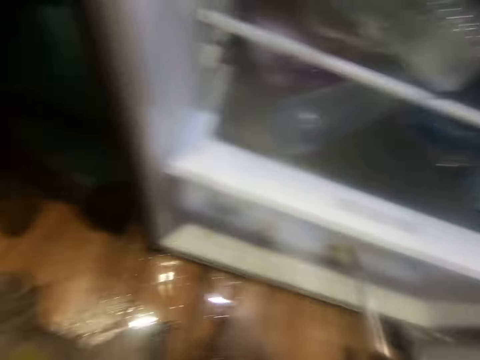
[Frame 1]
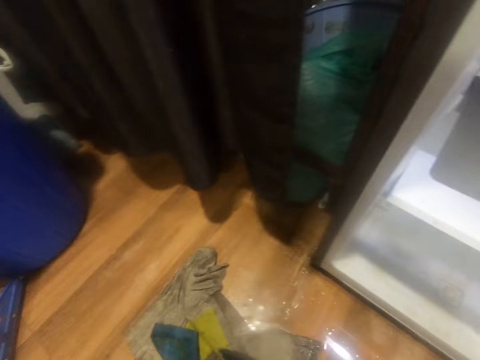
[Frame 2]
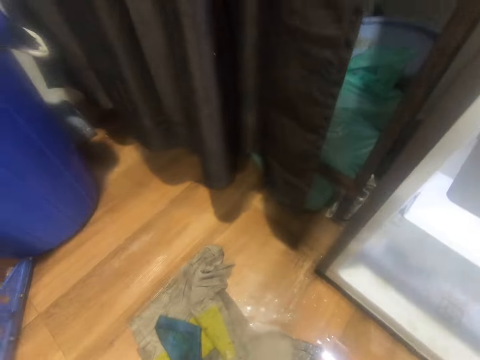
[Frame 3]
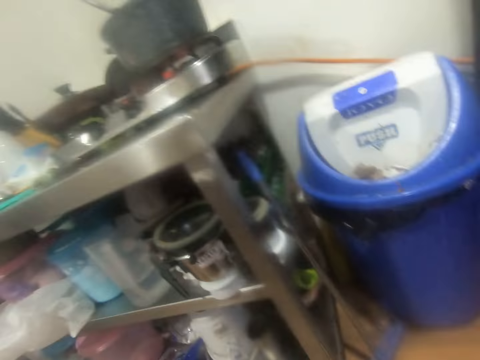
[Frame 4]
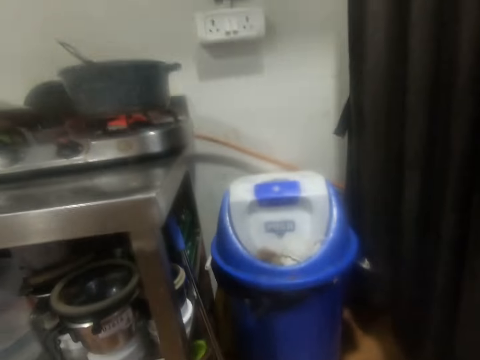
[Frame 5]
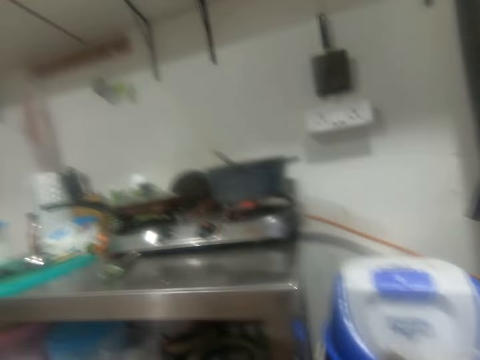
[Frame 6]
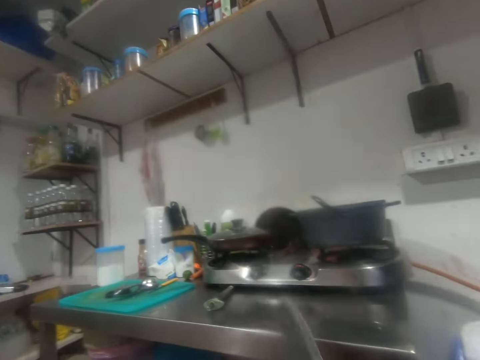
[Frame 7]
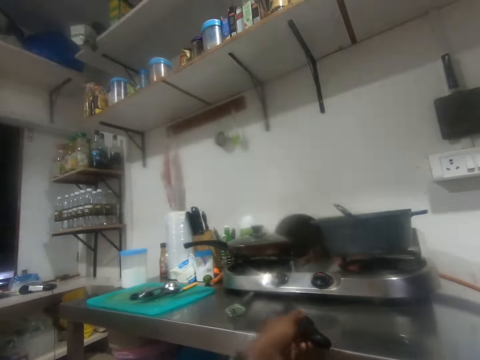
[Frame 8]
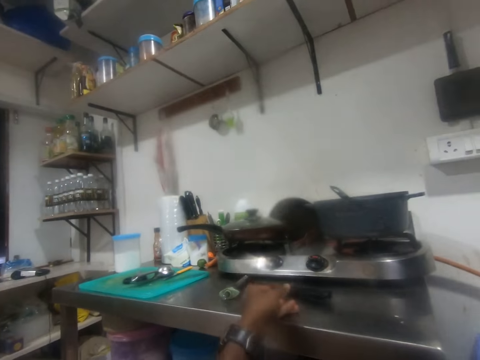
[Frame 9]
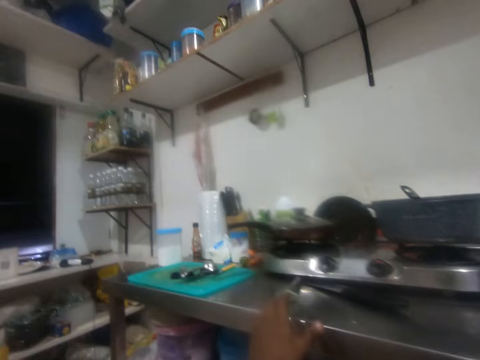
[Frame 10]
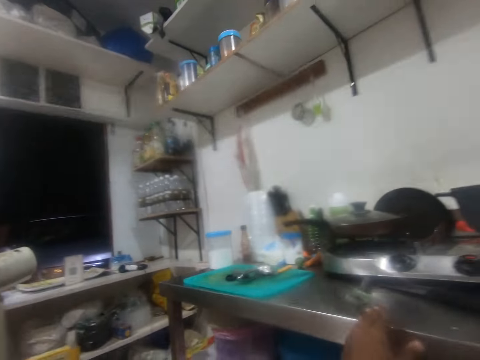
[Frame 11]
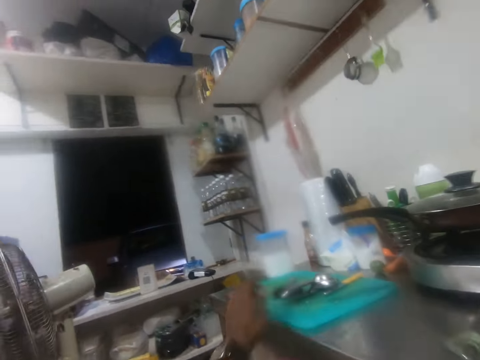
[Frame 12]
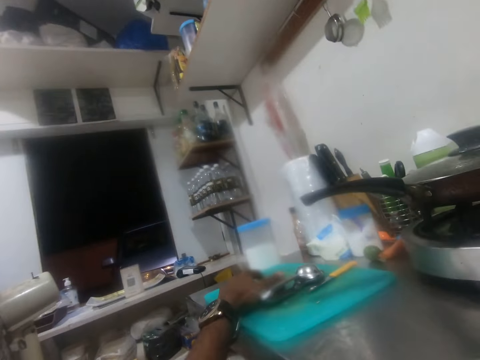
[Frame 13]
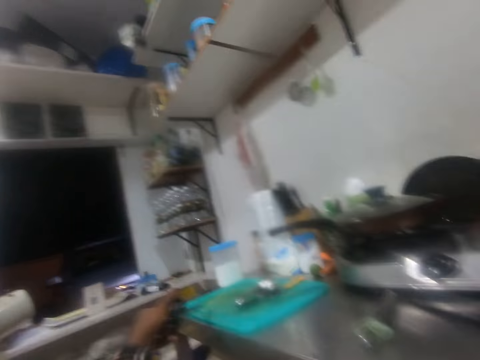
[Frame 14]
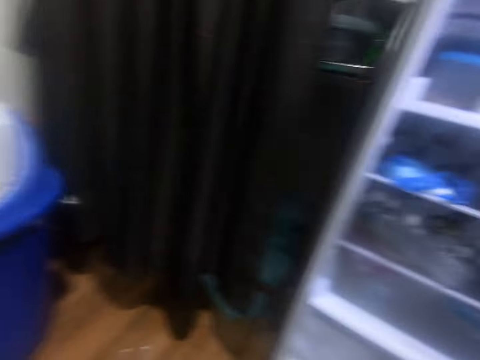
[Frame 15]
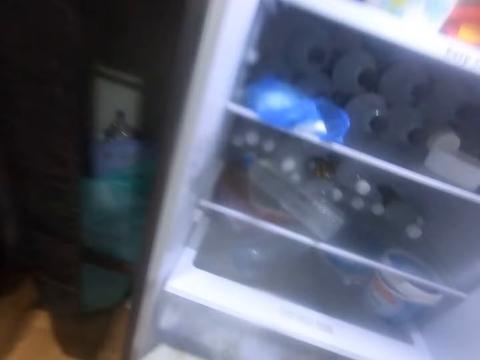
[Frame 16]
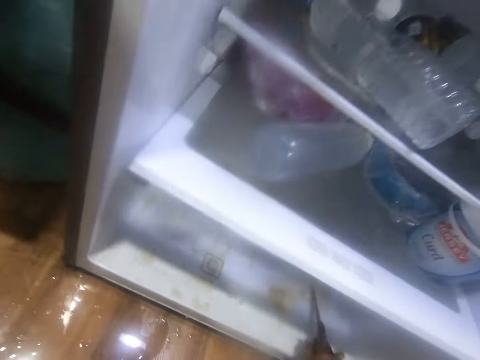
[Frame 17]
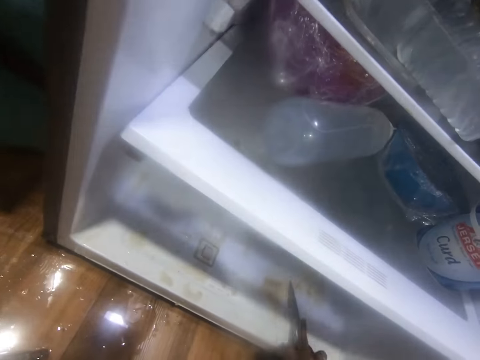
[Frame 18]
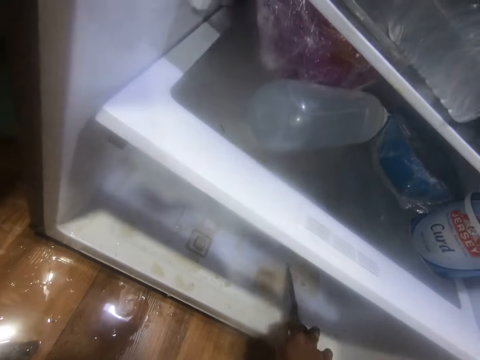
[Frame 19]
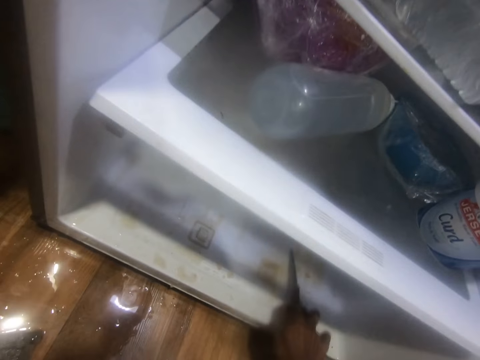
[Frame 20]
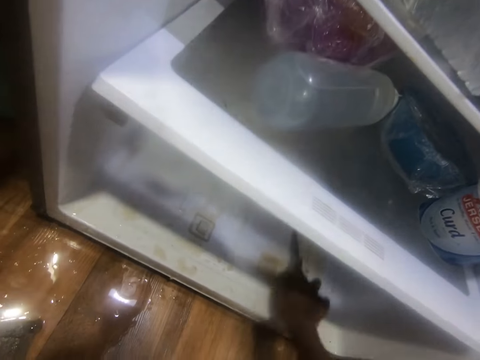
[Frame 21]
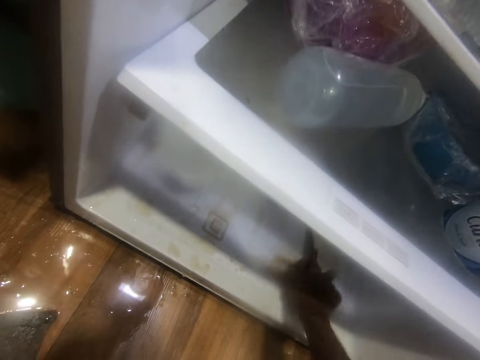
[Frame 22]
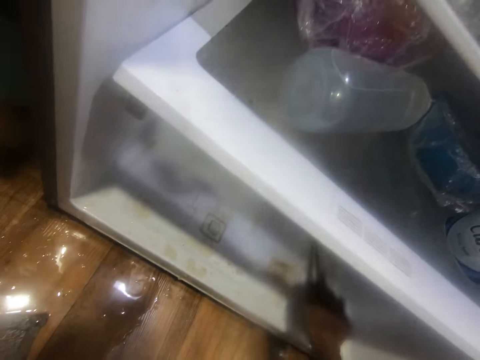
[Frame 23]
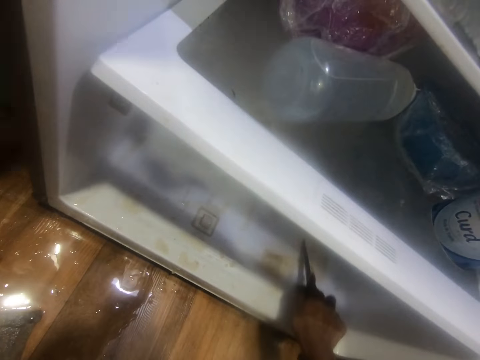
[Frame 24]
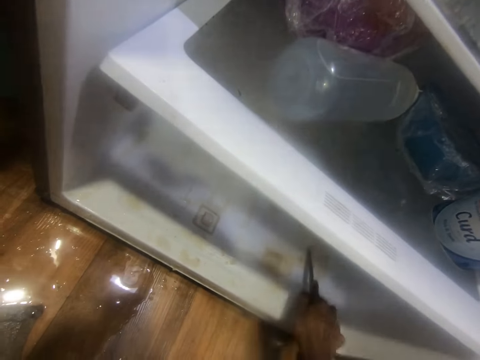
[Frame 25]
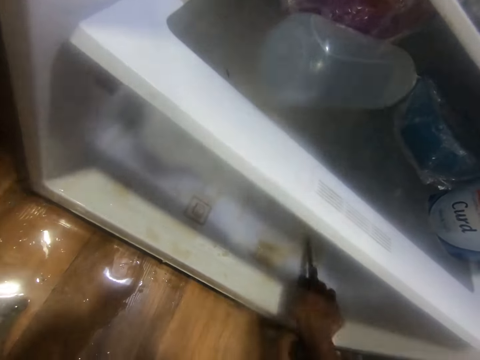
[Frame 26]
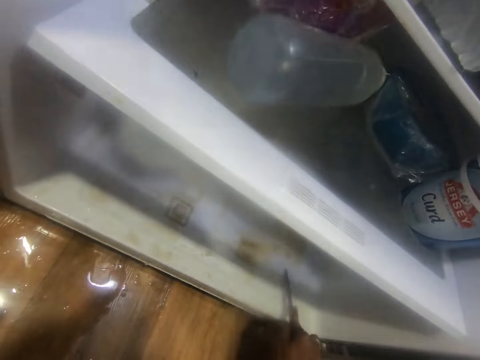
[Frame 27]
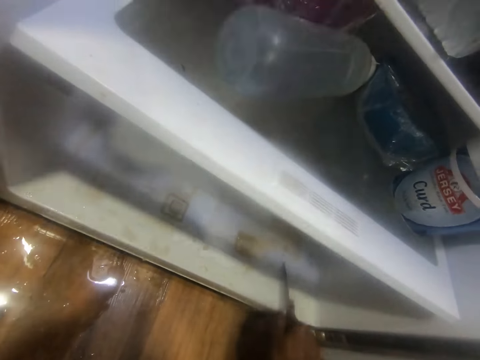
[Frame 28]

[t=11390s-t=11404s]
The camera wearer drops the knife on the kitchen counter with his left hand. He picks up a pair of scissors or a knife from the chopping board on the kitchen counter with his left hand. He removes dried food debris from the floor of the fridge with the pair of scissors in his right hand.

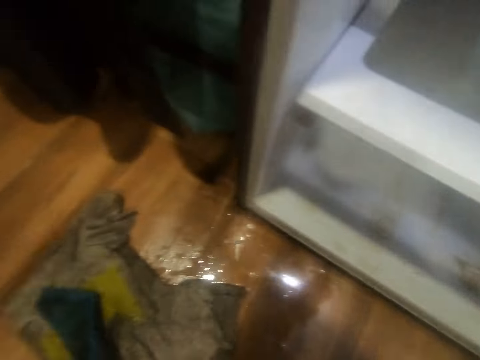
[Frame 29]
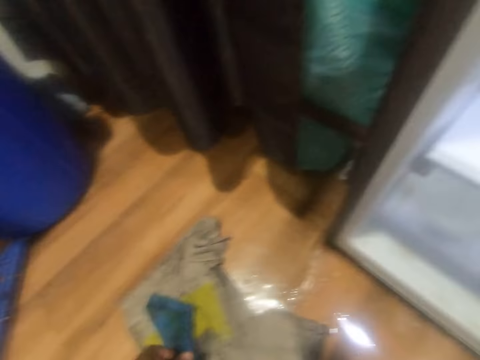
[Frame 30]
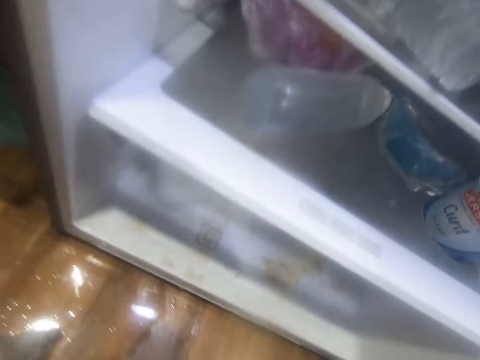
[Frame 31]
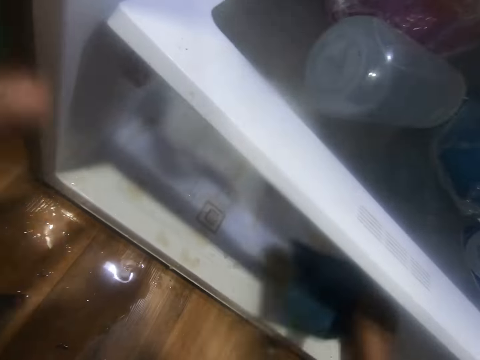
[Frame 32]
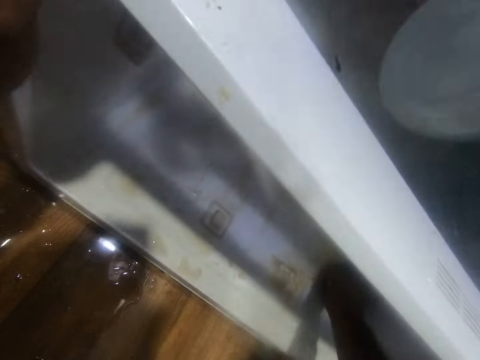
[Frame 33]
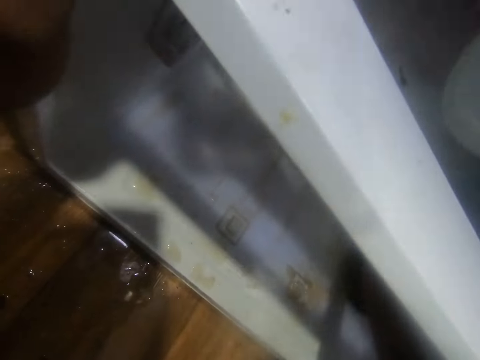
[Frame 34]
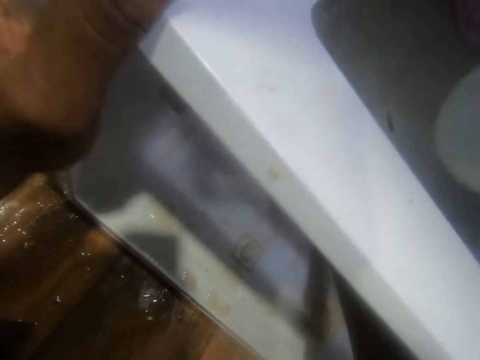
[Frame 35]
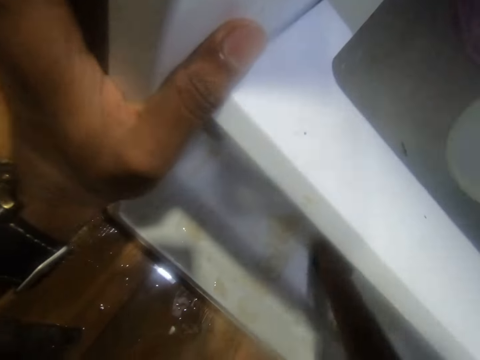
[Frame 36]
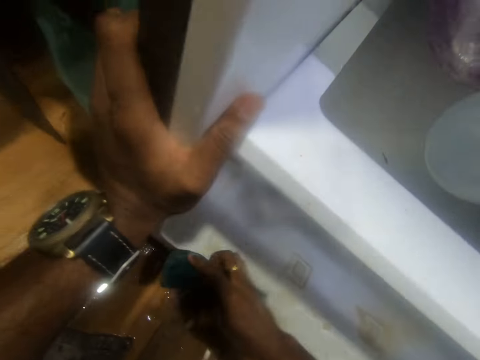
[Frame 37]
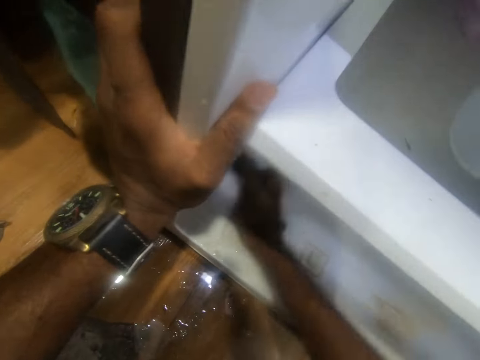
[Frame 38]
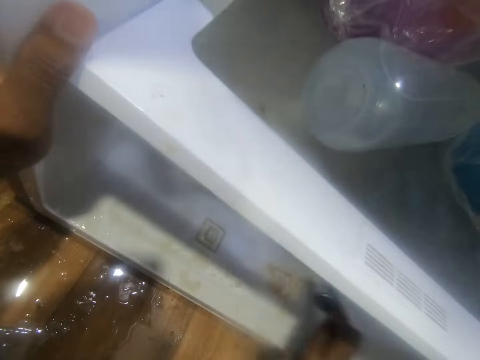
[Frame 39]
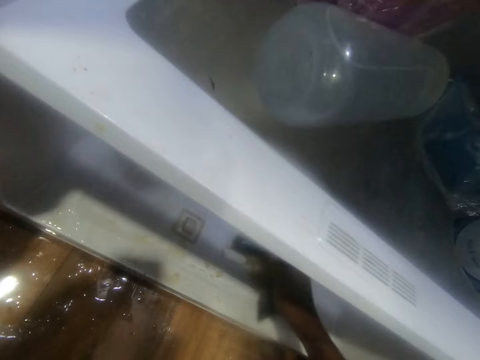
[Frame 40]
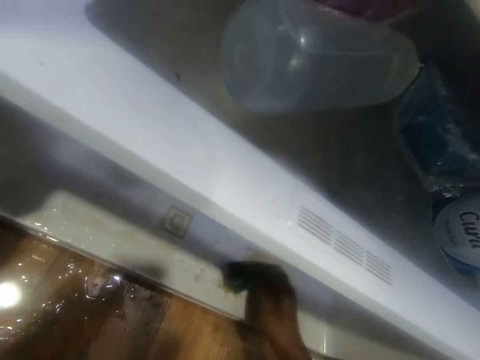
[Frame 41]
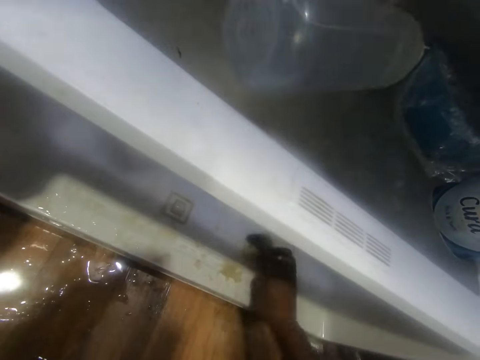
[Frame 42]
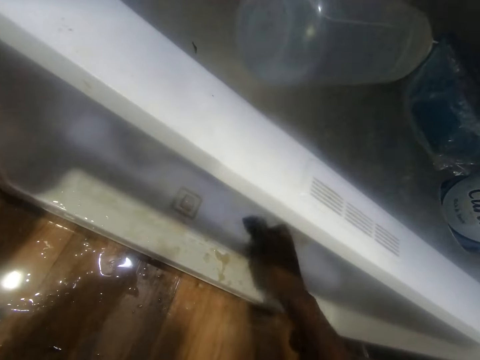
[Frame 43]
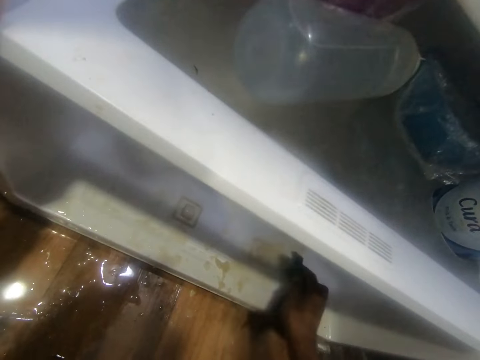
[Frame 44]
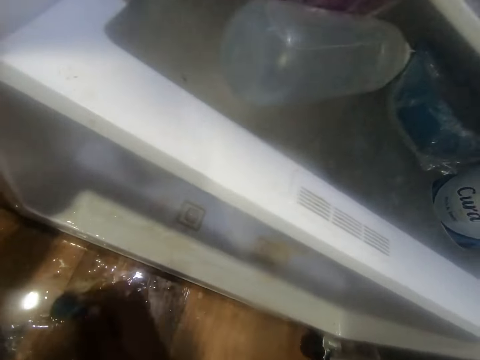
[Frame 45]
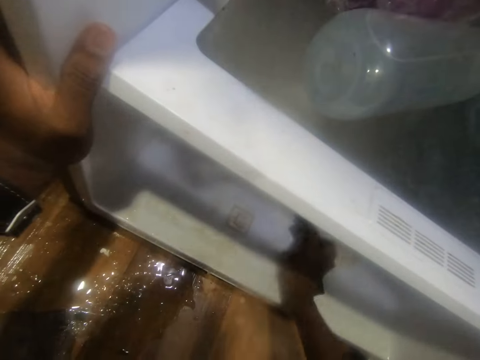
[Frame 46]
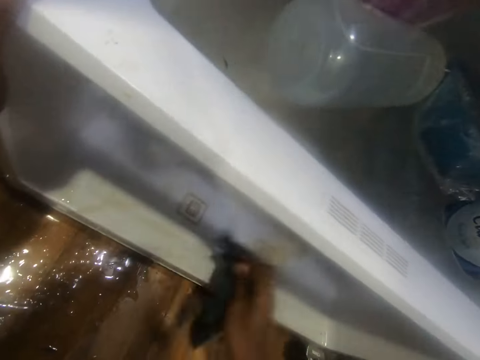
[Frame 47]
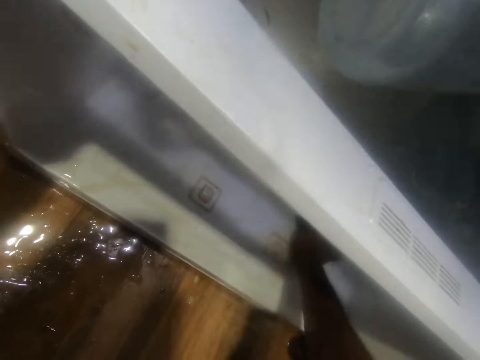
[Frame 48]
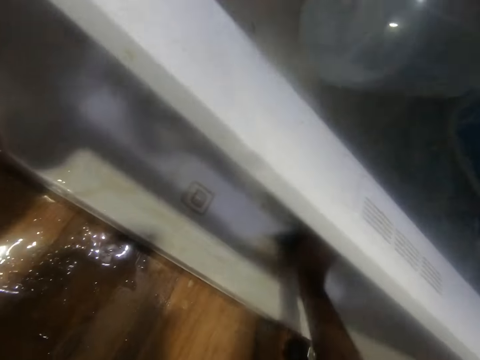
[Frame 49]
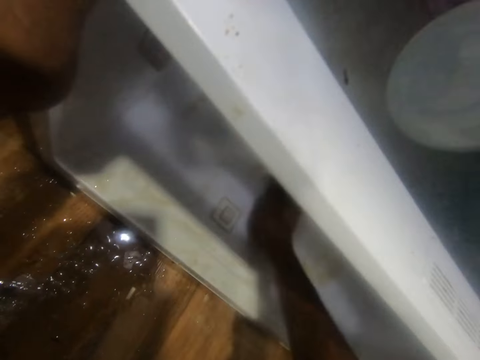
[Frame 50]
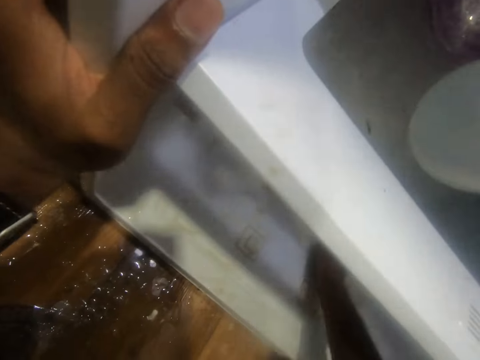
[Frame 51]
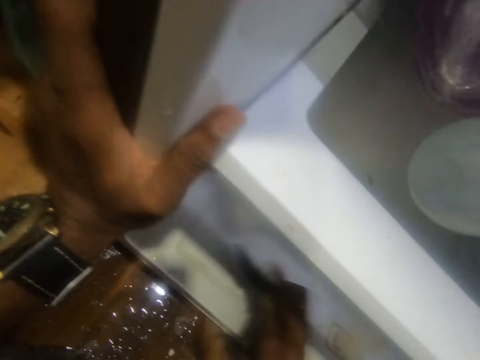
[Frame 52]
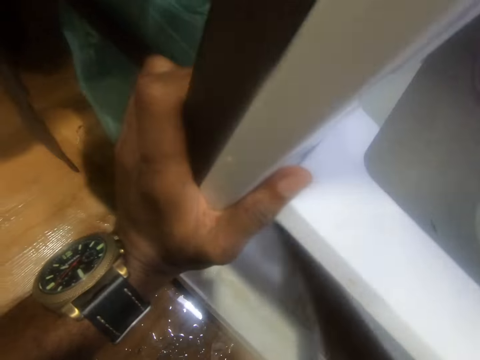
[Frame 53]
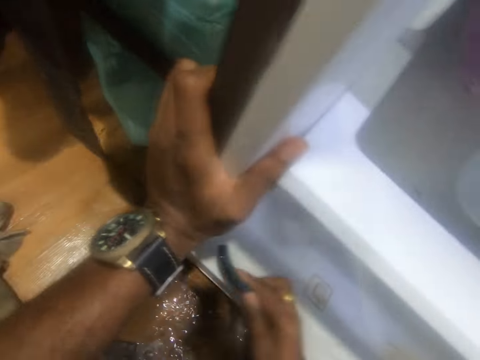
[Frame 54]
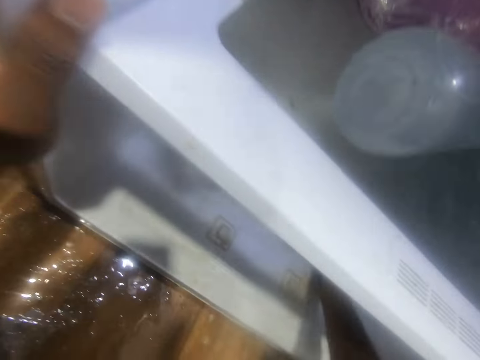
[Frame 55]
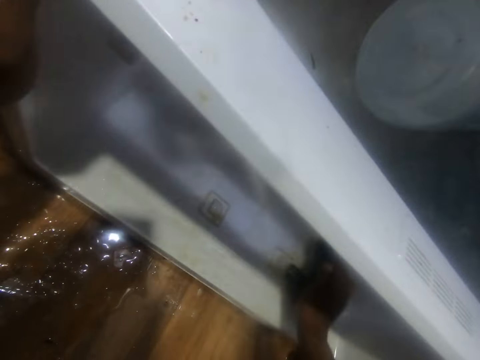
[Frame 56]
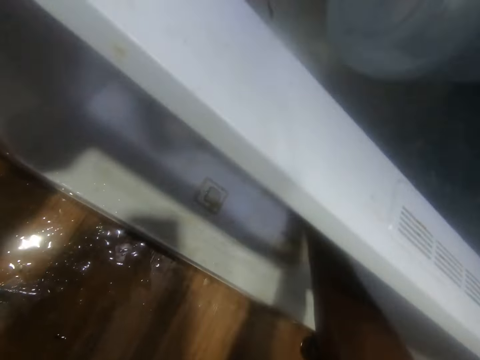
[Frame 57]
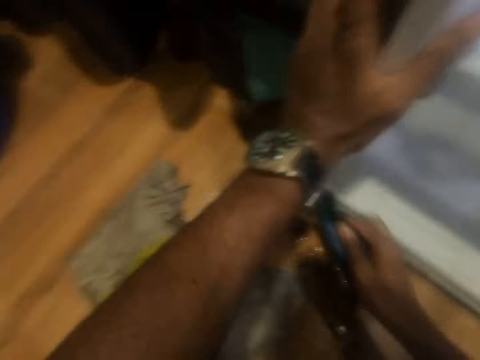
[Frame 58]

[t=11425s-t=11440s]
The camera wearer passes the piece of rag from his left hand to his right hand. He holds the fridge with his left hand. He cleans the fridge with the piece of cloth in his right hand.
